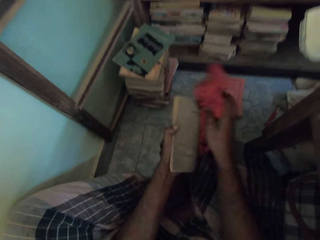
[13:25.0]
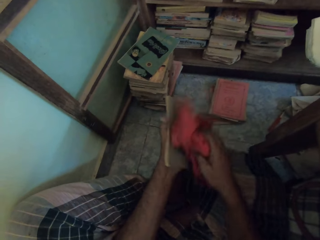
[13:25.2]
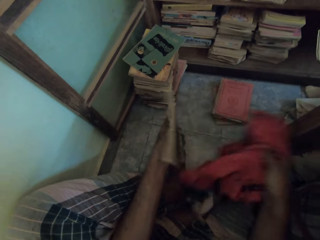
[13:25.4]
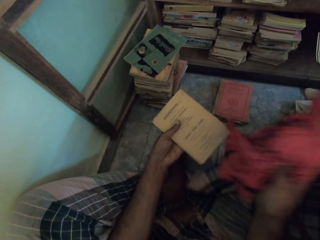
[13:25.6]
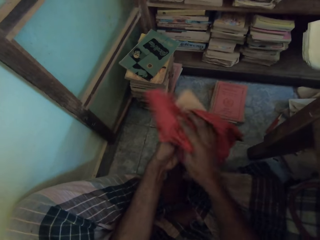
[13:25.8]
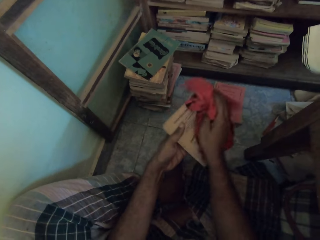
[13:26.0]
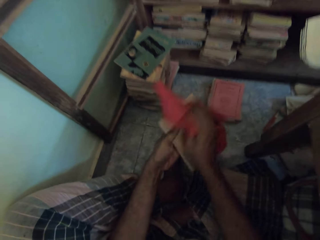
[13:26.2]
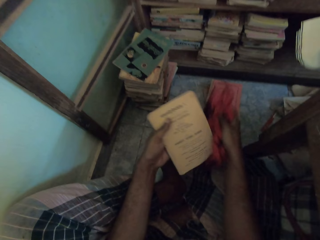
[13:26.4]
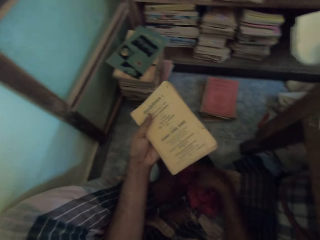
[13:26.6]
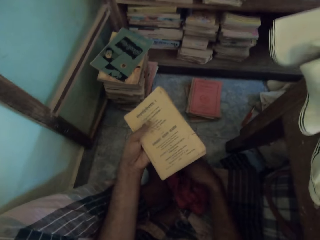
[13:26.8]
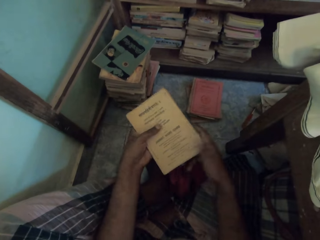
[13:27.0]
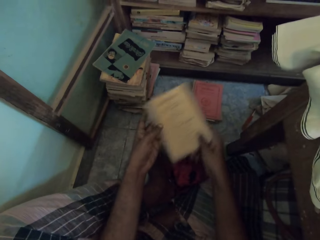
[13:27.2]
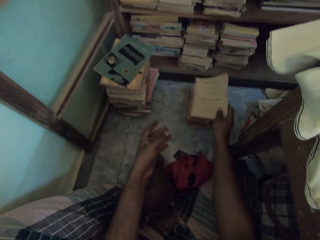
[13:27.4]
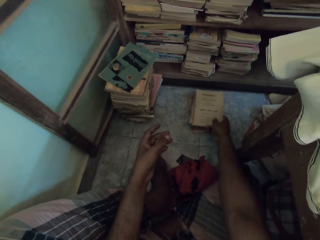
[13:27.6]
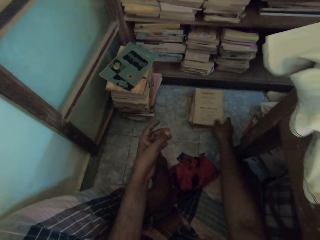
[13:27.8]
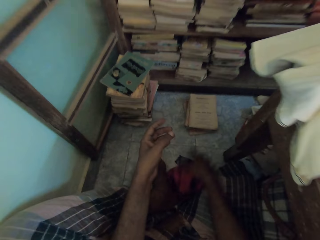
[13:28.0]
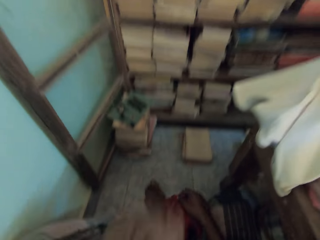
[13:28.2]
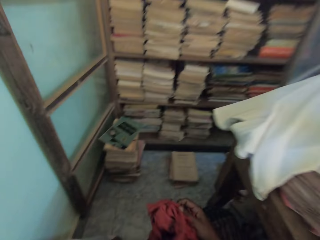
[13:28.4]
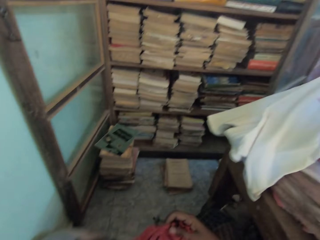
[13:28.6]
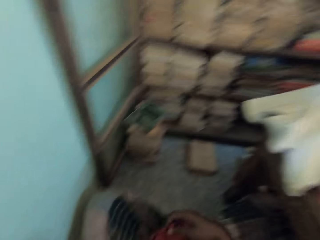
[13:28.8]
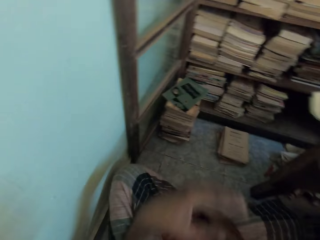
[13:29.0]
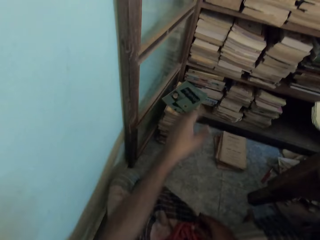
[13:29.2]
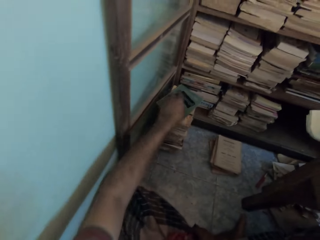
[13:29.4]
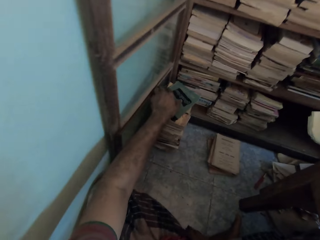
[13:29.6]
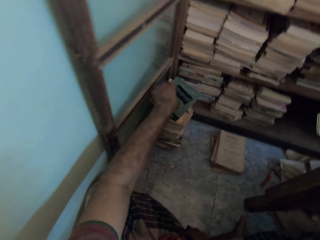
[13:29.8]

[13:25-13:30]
The camera wearer drops the cloth on the floor with his right hand. He holds the book with his right hand. He puts the book on the stack of books on the floor with his right hand. He picks up the cloth from the floor with his right hand. He picks up a book from the stack of books on the floor with his left hand.

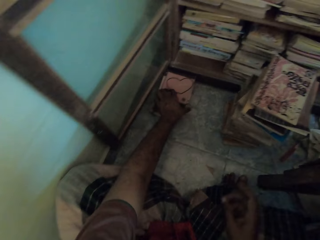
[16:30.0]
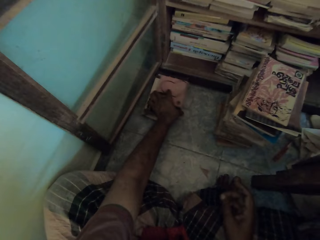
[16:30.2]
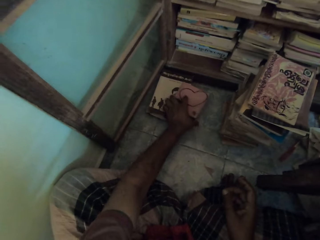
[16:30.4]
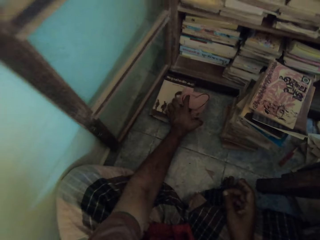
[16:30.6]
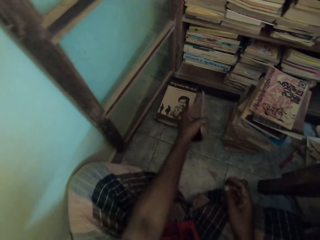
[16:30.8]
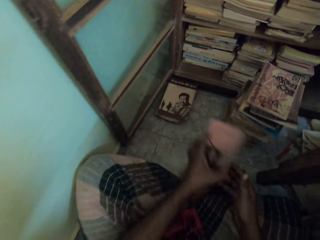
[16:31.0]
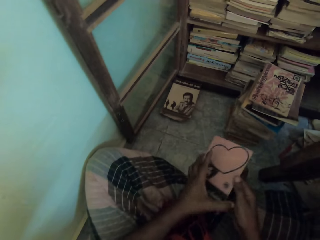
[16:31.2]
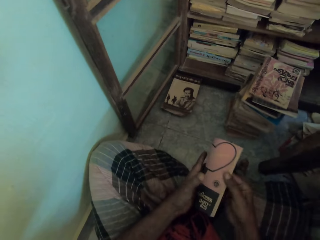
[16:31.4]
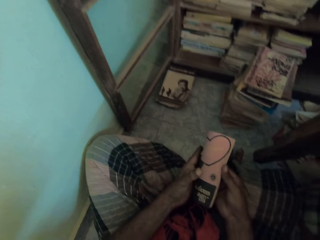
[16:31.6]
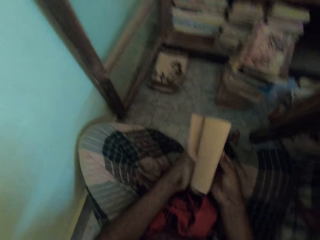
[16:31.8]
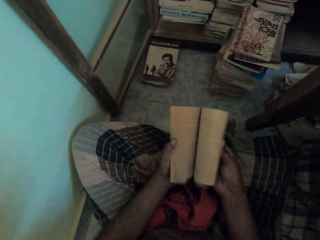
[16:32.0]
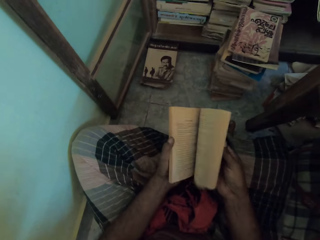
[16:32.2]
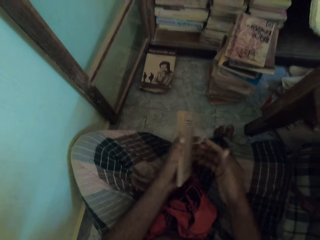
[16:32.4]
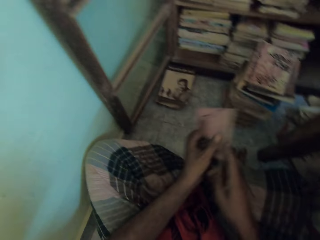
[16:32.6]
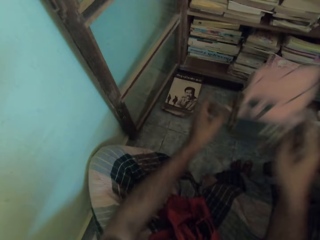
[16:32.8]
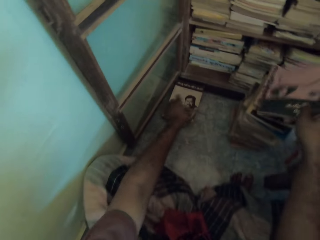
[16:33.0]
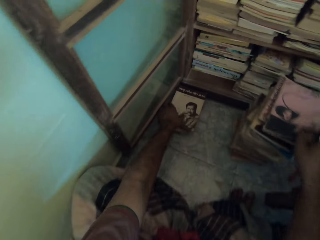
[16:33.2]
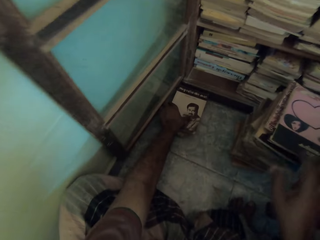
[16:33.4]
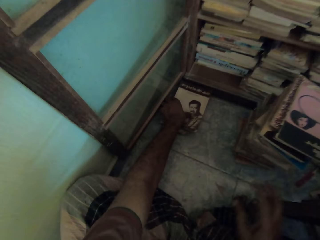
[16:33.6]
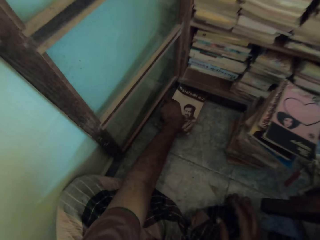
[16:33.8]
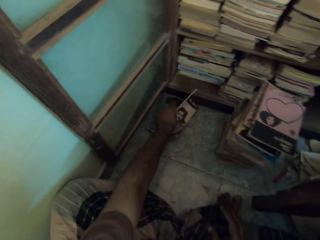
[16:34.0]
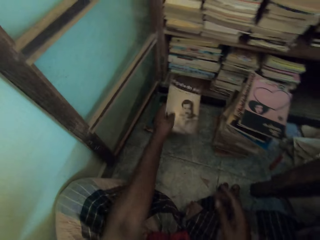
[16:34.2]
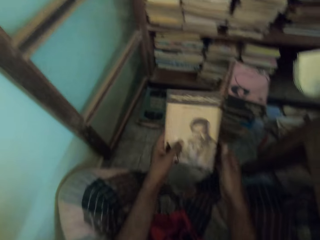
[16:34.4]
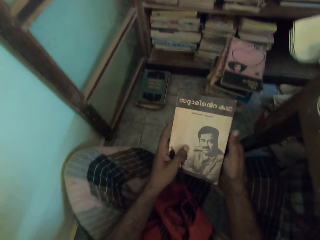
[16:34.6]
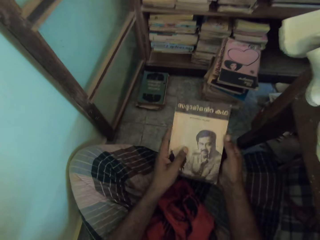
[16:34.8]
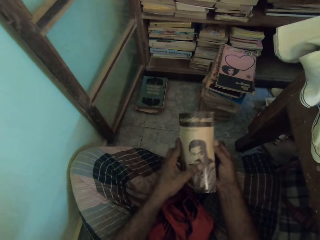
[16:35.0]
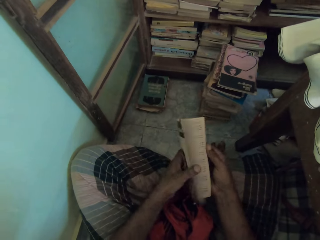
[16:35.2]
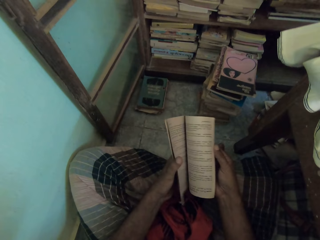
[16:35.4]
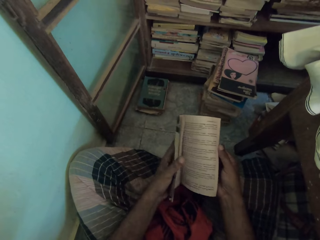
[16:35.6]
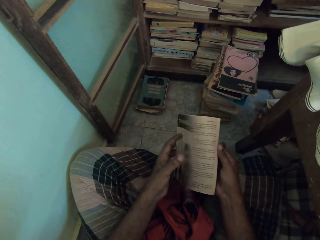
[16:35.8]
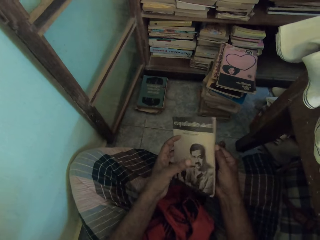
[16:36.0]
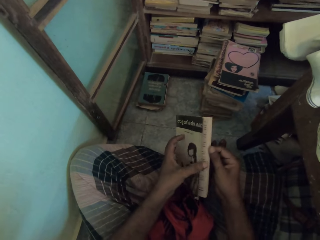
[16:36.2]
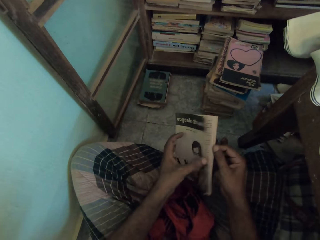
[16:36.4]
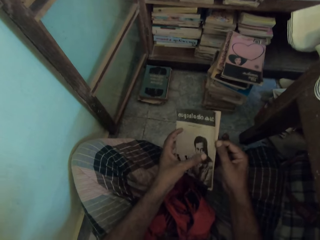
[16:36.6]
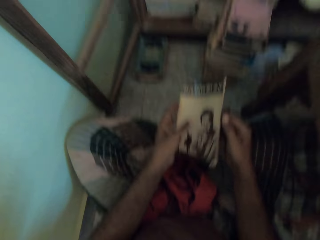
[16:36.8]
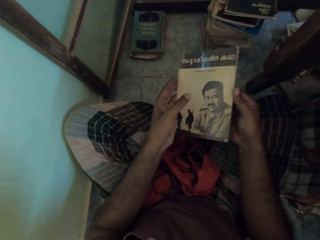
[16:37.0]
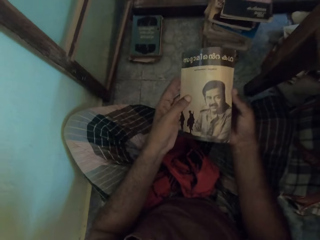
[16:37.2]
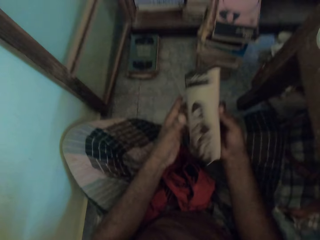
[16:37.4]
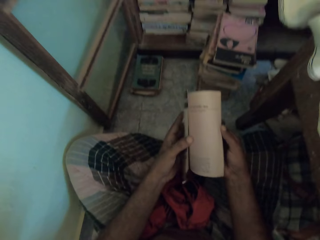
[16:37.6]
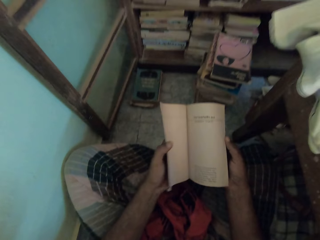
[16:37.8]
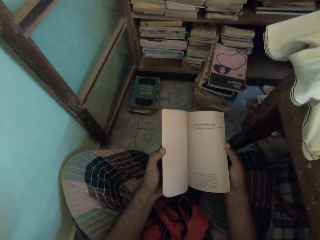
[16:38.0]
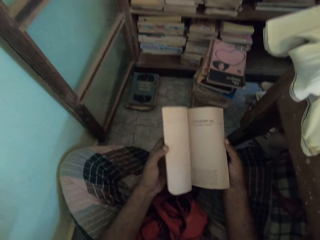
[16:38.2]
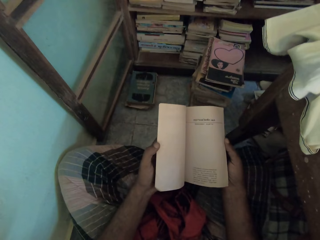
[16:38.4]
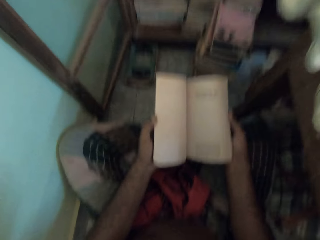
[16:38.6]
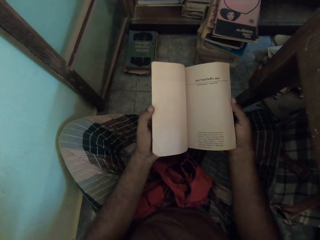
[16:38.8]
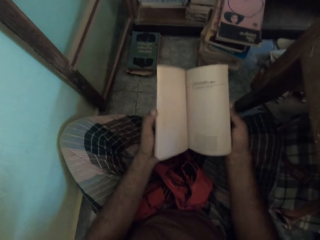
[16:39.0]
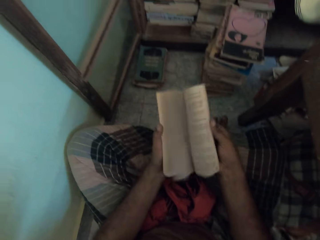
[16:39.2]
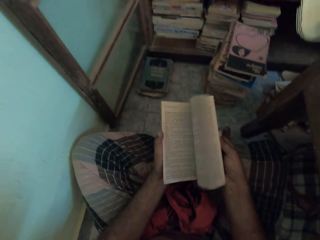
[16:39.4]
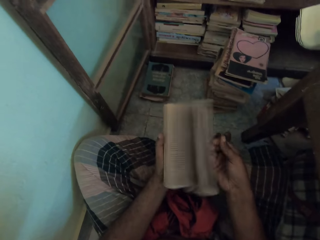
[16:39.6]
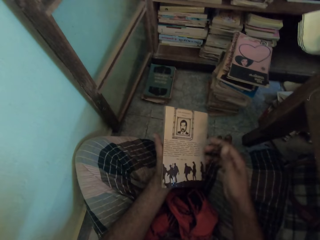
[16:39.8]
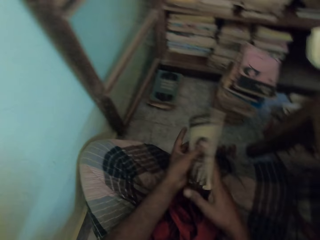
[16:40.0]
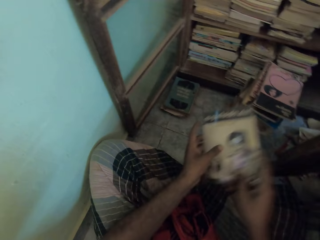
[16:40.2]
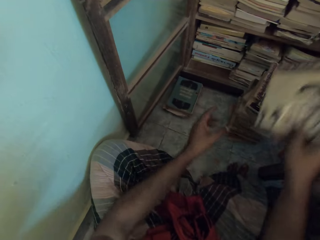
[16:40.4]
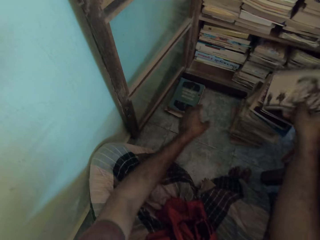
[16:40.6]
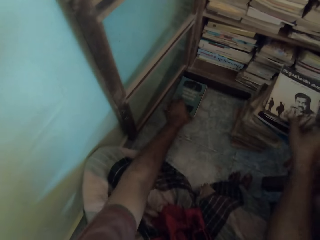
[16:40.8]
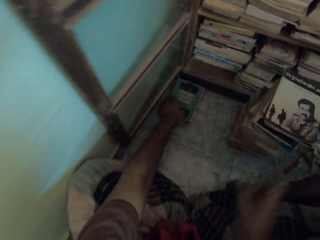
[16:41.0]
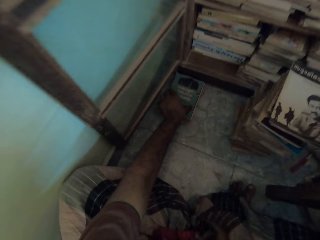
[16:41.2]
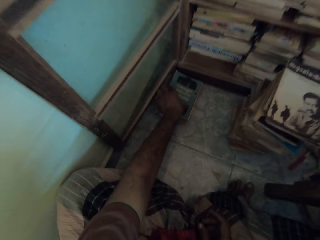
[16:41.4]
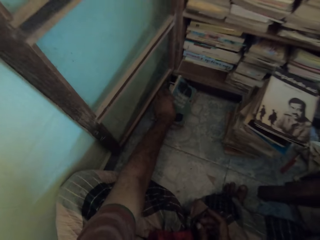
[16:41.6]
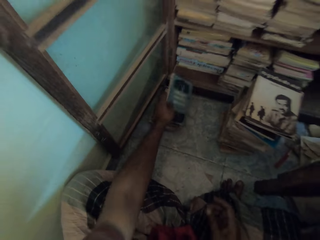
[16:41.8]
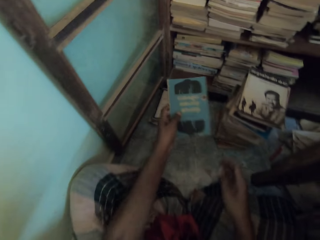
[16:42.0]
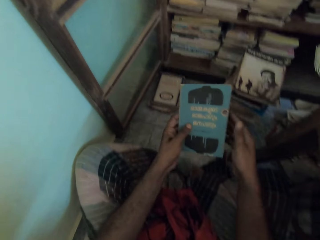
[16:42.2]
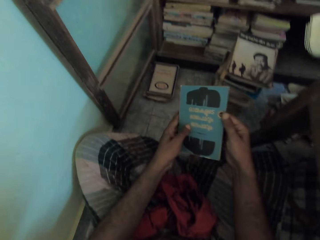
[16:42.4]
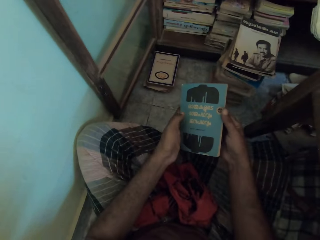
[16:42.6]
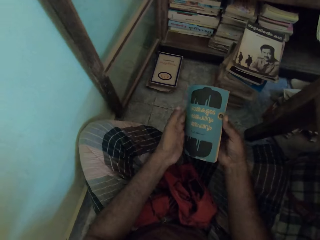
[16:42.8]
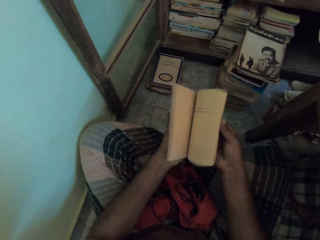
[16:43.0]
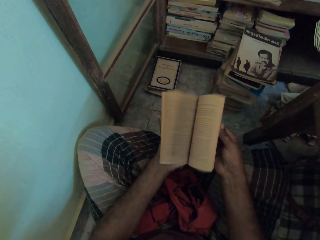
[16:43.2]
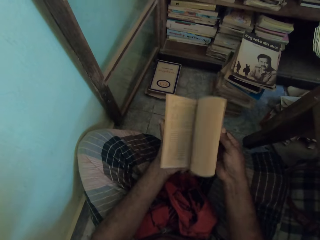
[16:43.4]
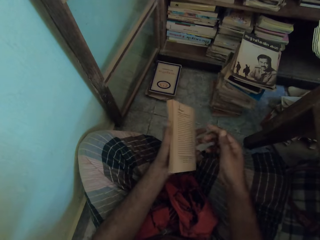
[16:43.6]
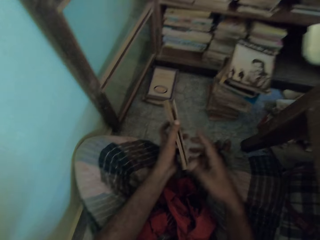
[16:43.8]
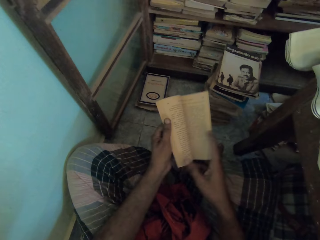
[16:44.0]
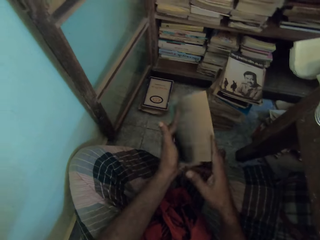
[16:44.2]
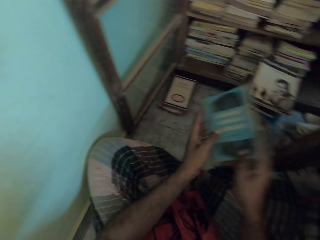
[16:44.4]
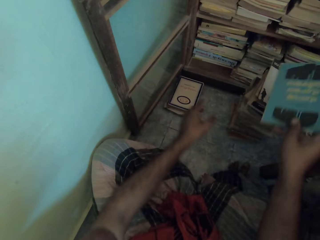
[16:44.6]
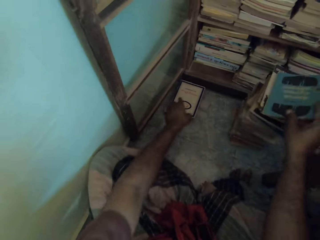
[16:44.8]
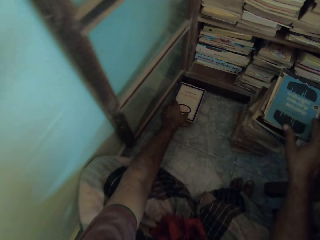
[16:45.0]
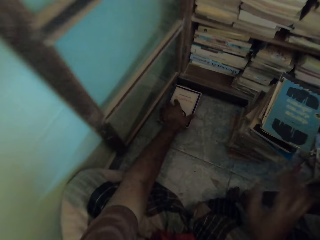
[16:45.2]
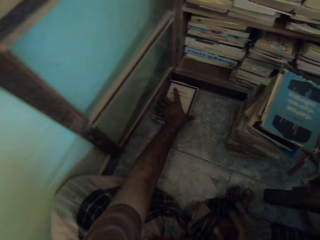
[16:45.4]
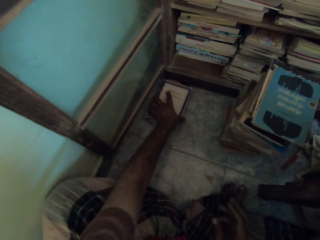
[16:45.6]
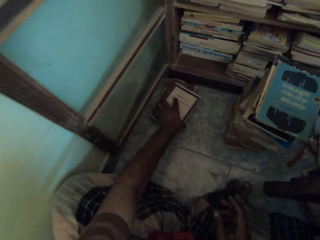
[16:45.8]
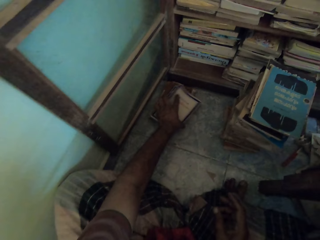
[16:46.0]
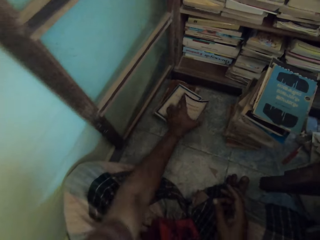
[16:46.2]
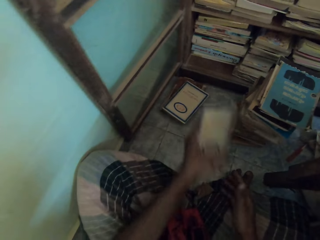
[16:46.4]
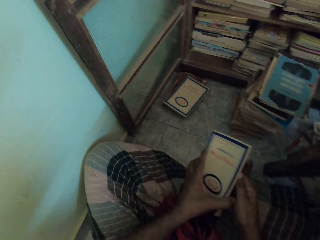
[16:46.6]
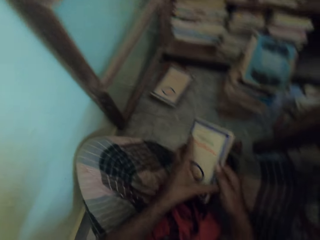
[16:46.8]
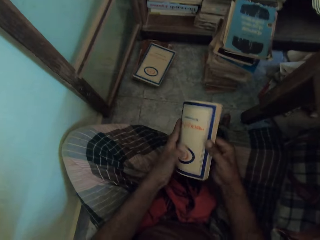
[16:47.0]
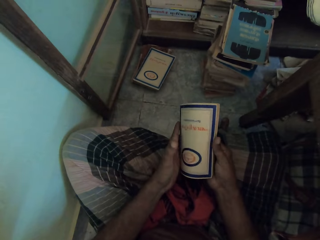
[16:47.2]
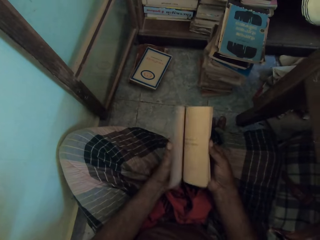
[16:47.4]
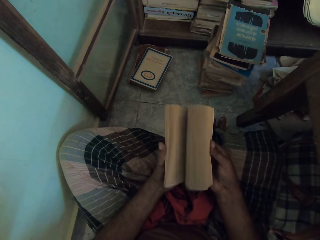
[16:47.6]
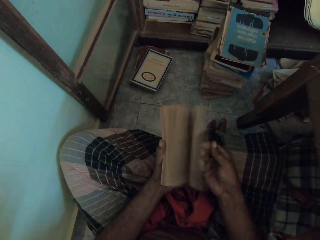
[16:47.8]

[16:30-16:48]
The camera wearer picks the book. He flips the pages of the book in his left hand with his right hand. He opens the book. He passes the book from his left hand to his right hand. He drops the book on the book on the floor with his right hand. He picks the book from the book on the floor with his left hand. He holds the book with both hands. He flips the pages of the book in both hands with his right hand. He opens the book. He flips the pages of the book in both hands with his right hand repeatedly. He passes the book from his left hand to his right hand. He drops the book on the book on the floor with his right hand. He picks the book from the book on the floor with his left hand. He holds the book with both hands. He flips the pages of the book in his left hand with his right hand. He opens the book. He flips the pages of the book with his left hand. He takes the book from his left hand with his right hand. He drops the book on the book on the floor with his right hand. He picks the book from the book on the floor with his left hand. He flips the pages of the book in his left hand with his right hand. He opens the book.
